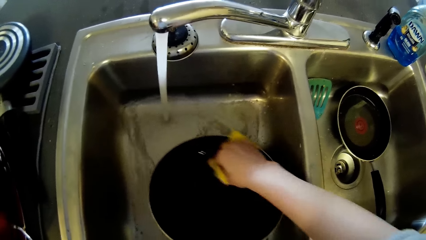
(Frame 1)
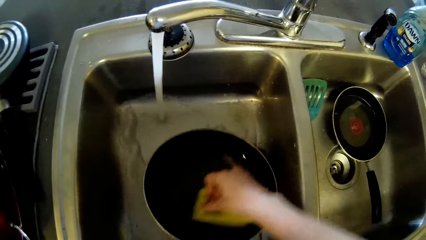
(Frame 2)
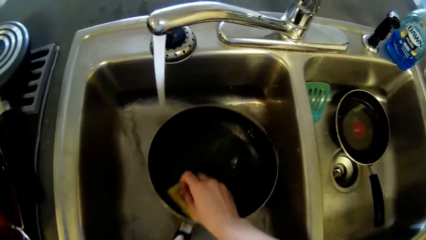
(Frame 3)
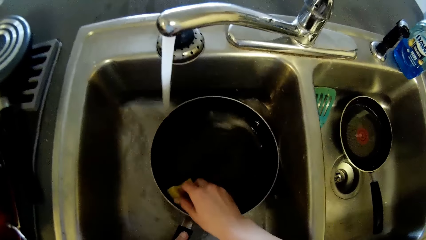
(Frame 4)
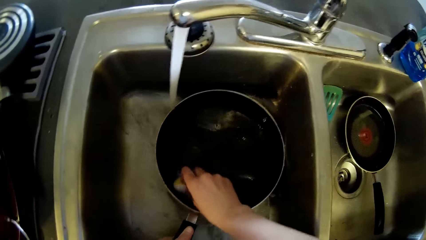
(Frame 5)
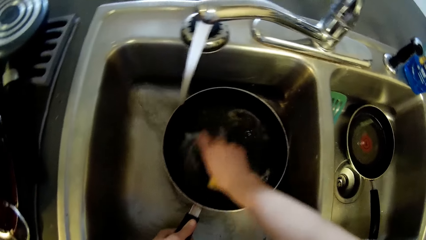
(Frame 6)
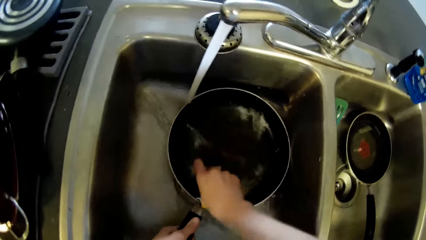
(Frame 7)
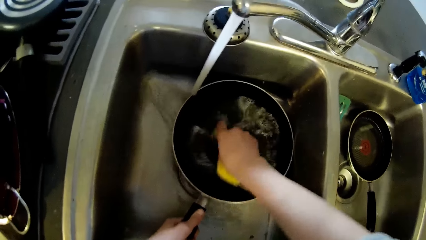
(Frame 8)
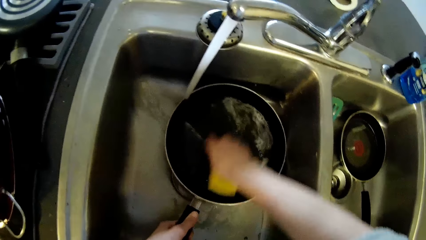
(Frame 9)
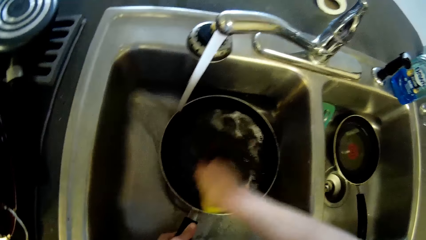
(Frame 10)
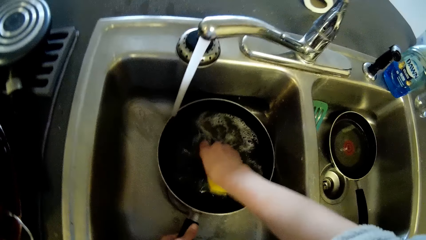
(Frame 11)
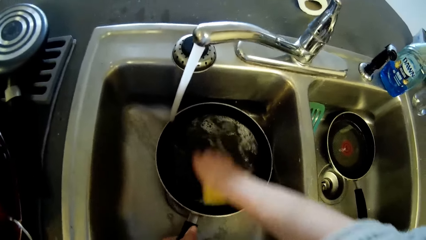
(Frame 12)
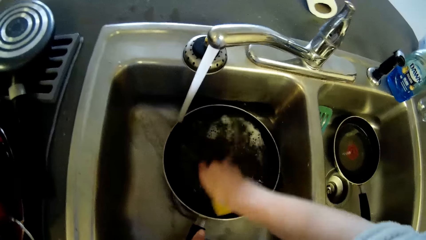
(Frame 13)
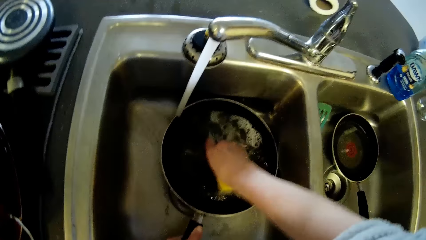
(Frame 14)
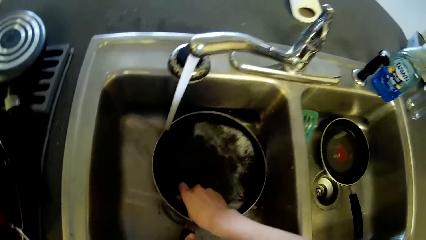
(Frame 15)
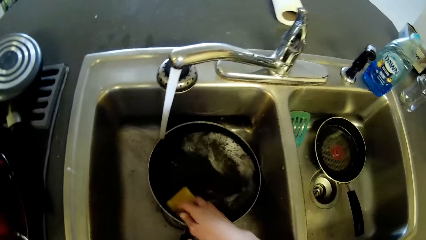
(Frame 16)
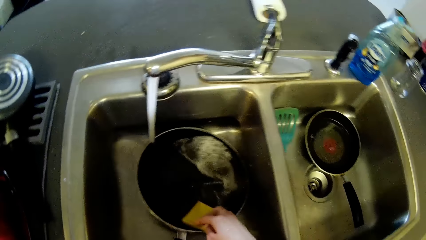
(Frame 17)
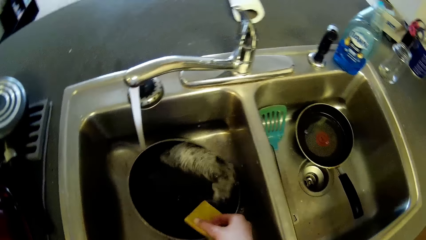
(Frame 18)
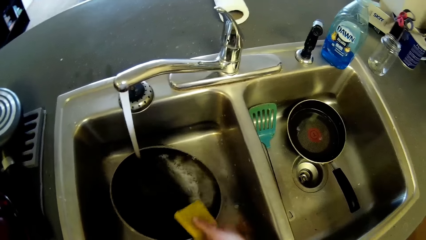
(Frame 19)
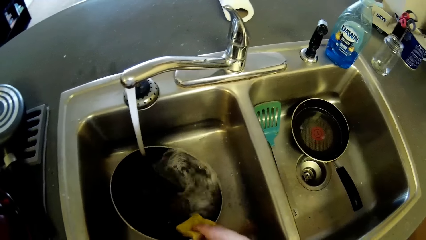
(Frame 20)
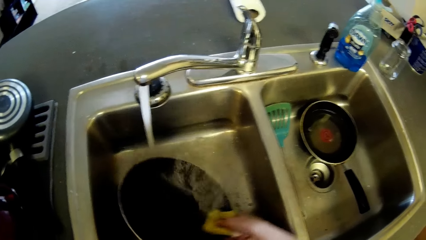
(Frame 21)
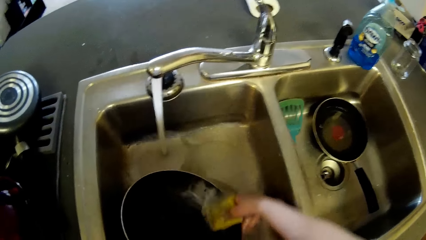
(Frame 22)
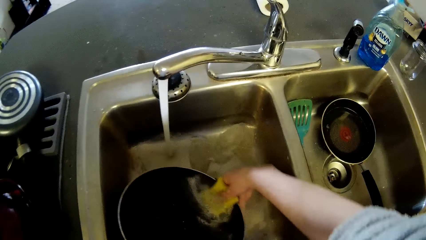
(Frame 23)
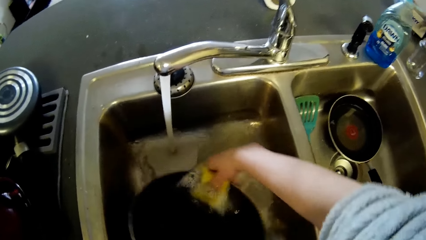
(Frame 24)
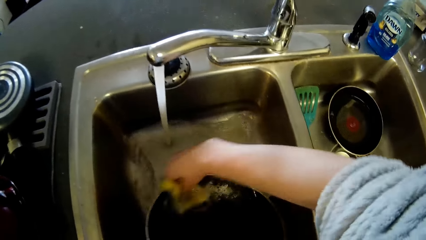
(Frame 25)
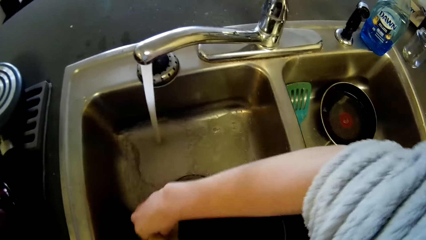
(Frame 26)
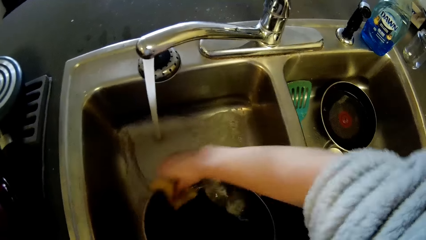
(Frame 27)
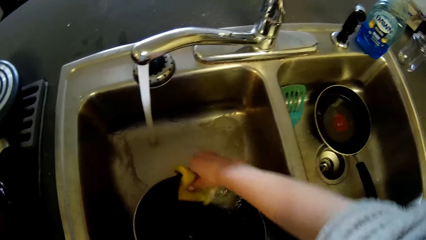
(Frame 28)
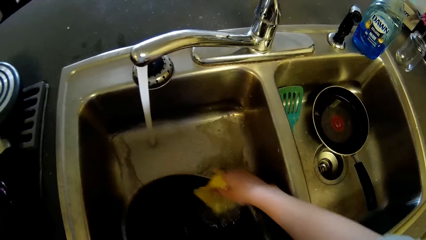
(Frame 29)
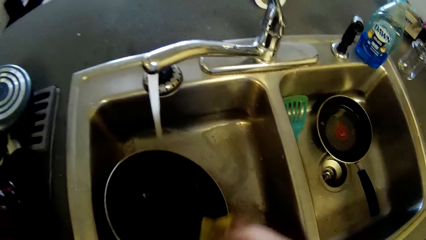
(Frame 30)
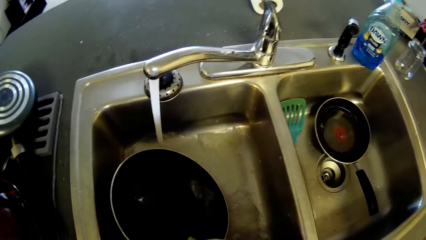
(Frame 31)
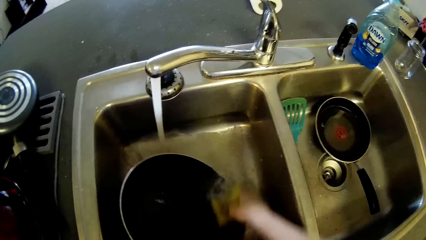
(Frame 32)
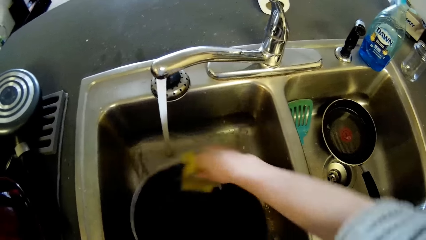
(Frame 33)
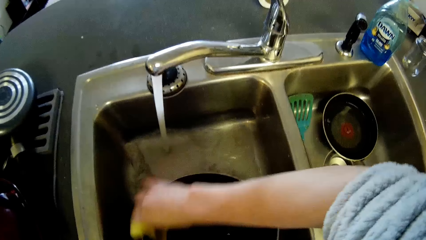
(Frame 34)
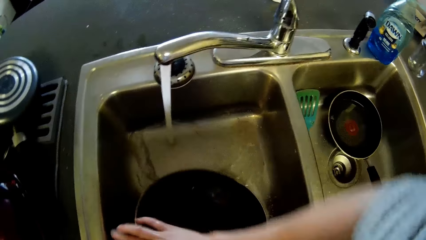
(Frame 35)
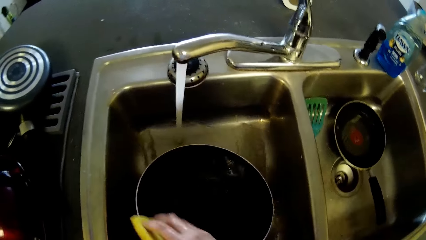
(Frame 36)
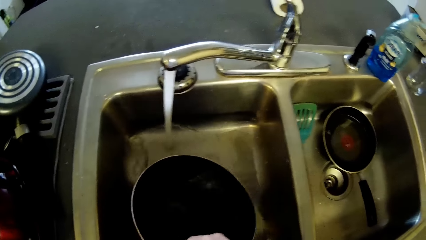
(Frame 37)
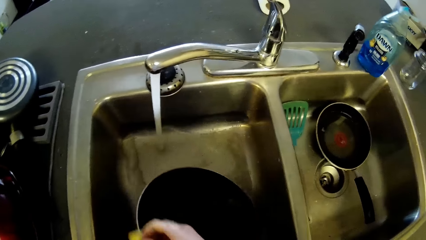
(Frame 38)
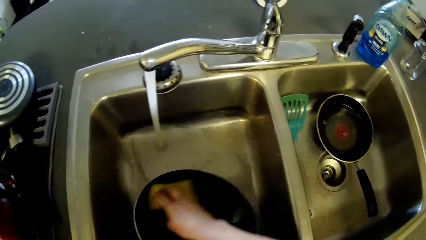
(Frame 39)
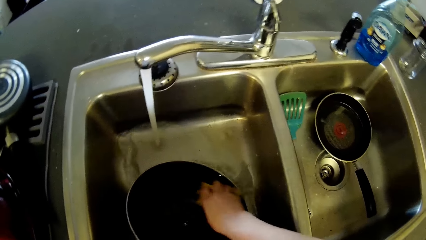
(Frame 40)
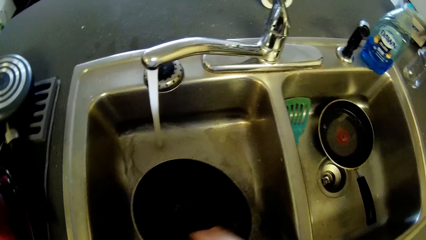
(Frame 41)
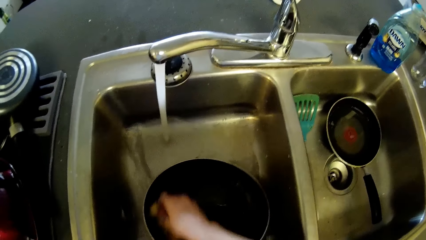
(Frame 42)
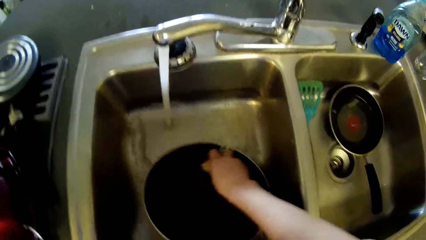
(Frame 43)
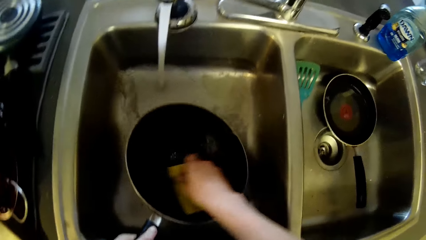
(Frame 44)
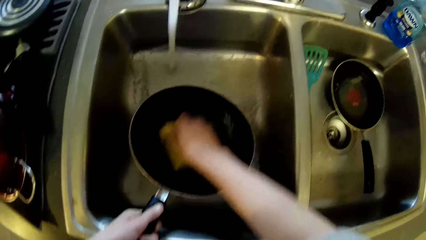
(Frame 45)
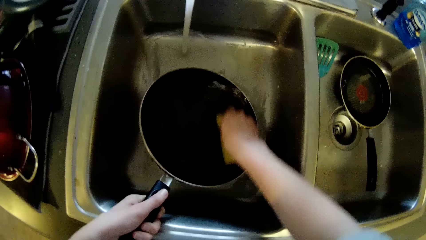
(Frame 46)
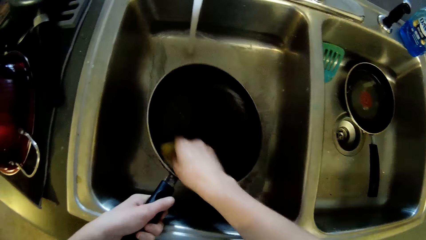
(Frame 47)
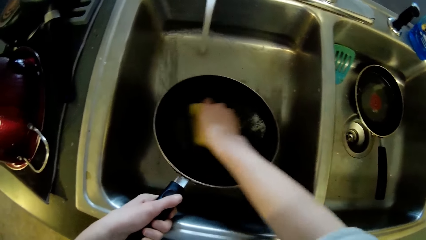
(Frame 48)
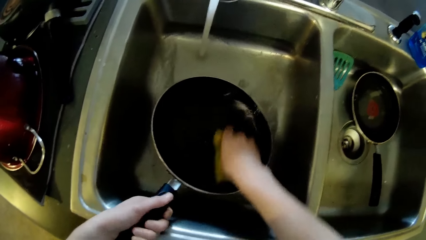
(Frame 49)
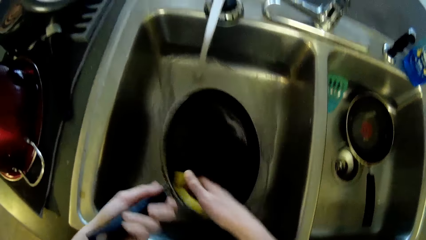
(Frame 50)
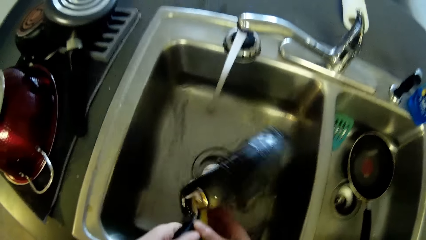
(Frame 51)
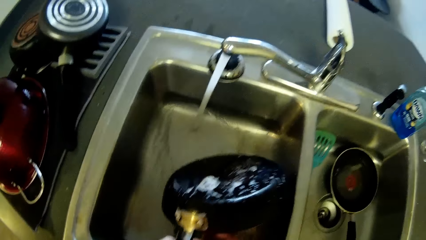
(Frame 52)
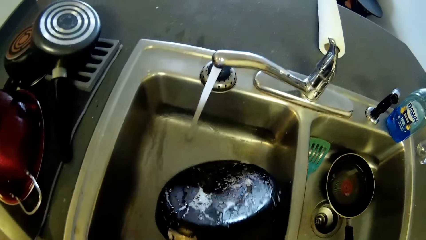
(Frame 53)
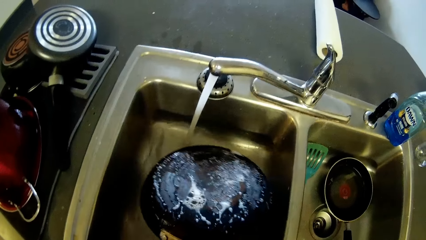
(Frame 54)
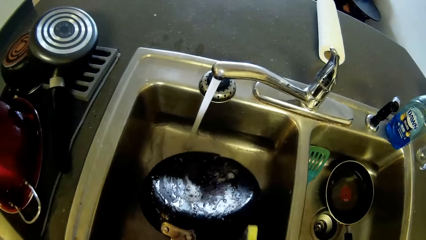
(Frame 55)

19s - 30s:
The camera wearer washes the edges of the frying pan with the foam or sponge in her right hand and water. She washes the pan with the sponge and water again. She turns the back of the frying pan with its handle in her left hand.

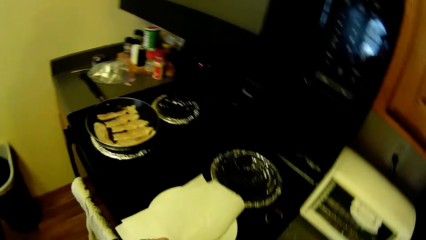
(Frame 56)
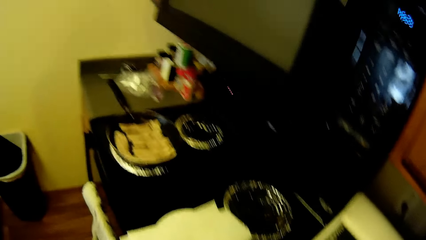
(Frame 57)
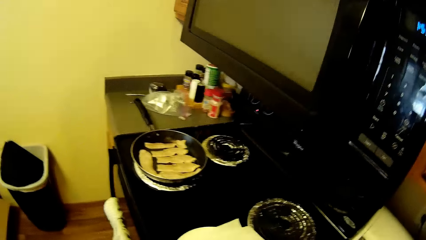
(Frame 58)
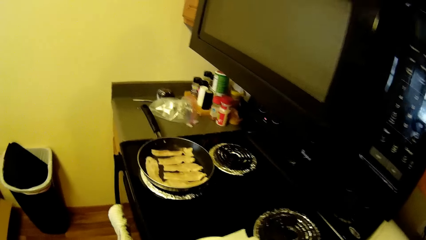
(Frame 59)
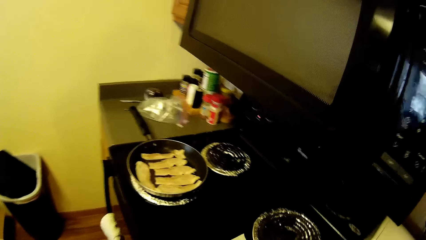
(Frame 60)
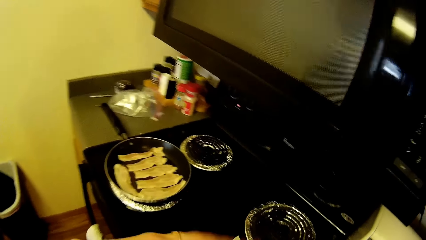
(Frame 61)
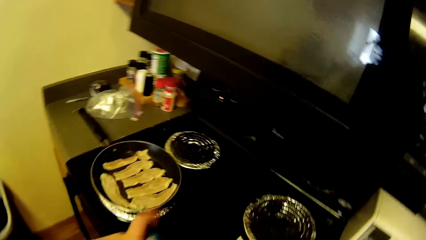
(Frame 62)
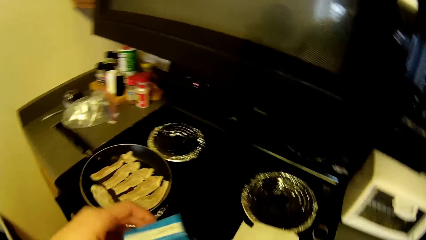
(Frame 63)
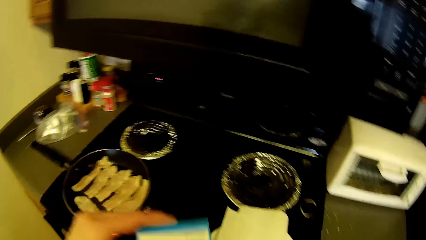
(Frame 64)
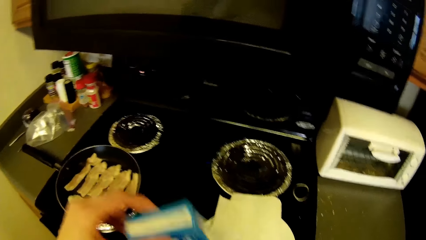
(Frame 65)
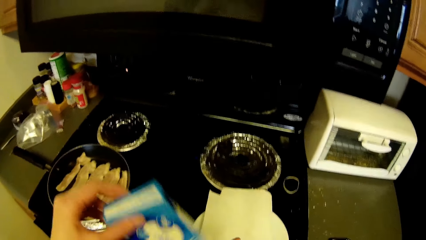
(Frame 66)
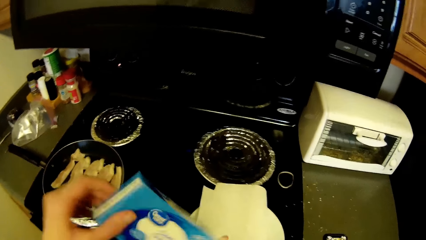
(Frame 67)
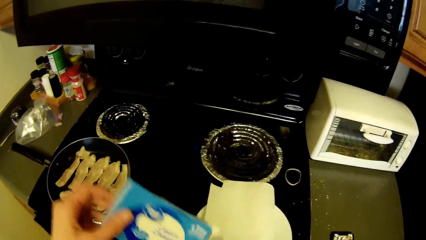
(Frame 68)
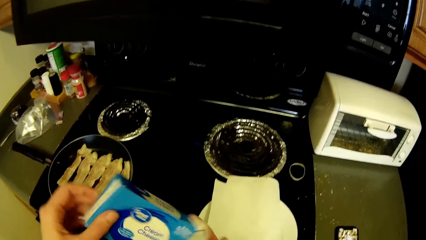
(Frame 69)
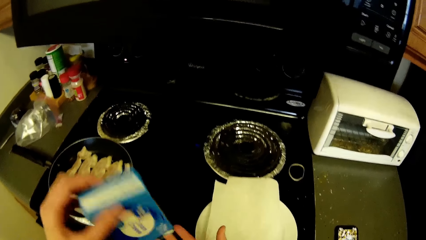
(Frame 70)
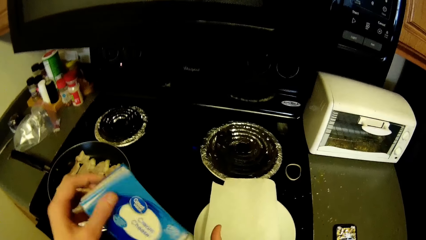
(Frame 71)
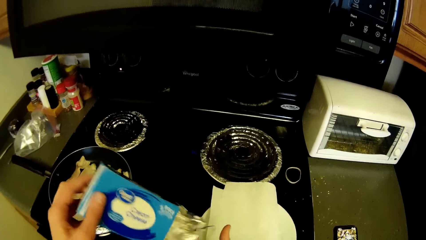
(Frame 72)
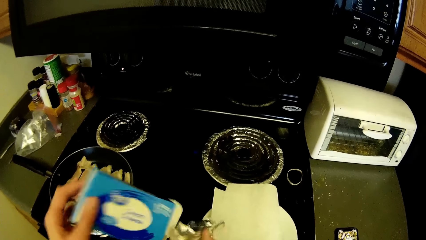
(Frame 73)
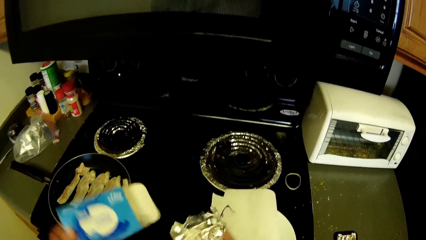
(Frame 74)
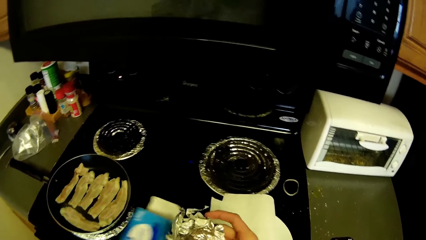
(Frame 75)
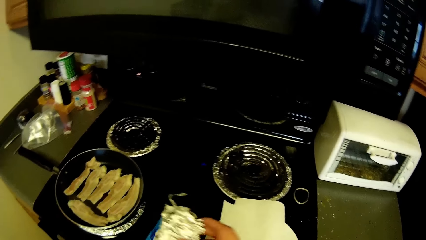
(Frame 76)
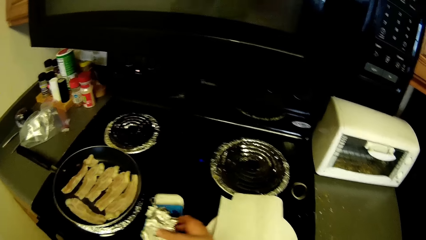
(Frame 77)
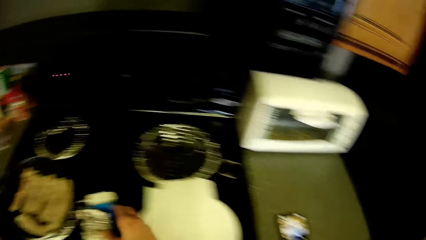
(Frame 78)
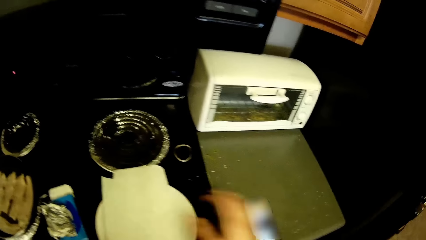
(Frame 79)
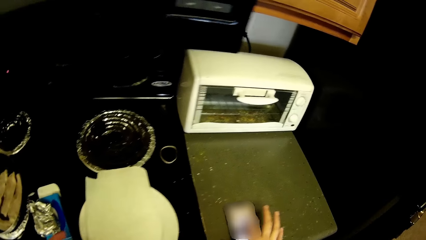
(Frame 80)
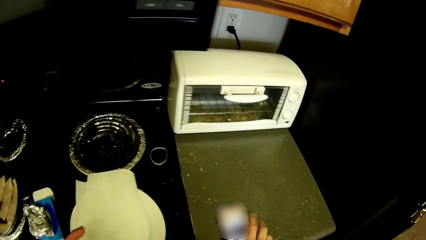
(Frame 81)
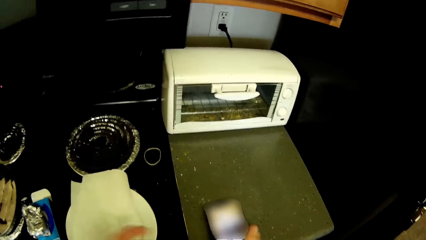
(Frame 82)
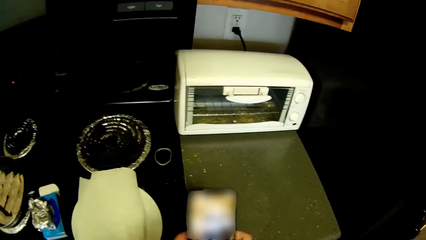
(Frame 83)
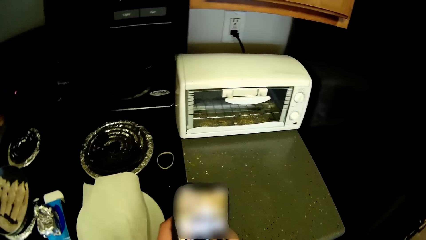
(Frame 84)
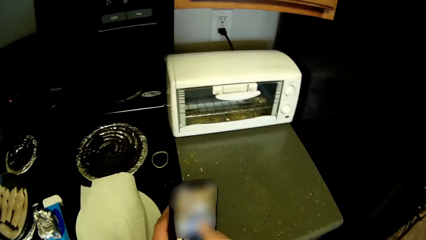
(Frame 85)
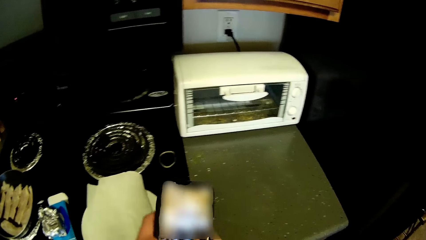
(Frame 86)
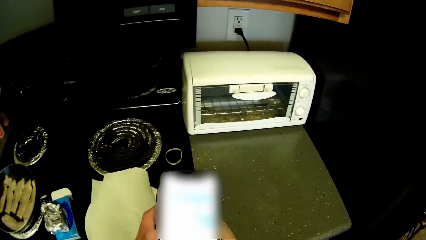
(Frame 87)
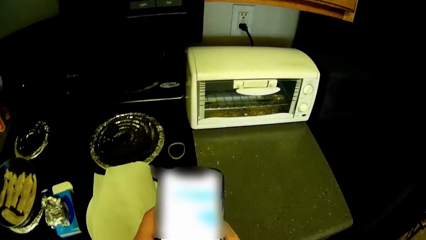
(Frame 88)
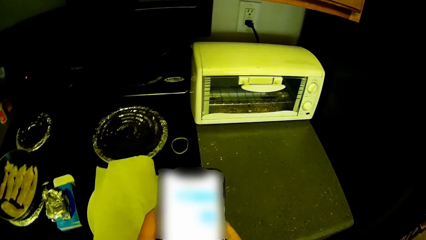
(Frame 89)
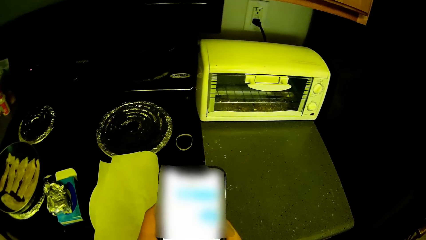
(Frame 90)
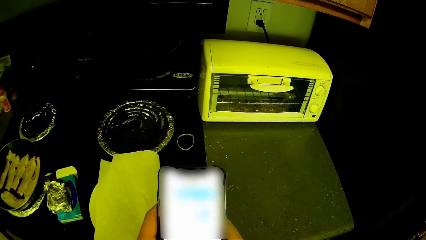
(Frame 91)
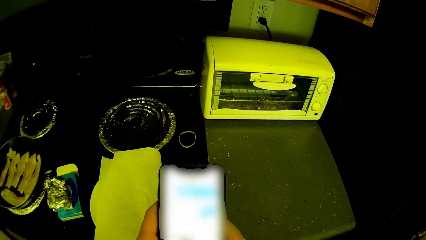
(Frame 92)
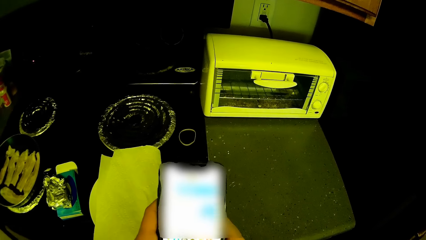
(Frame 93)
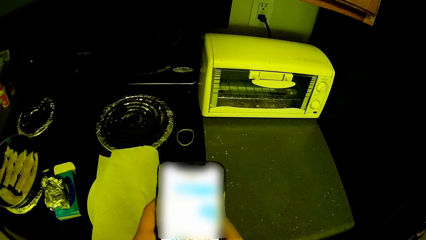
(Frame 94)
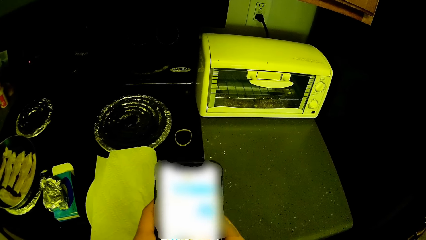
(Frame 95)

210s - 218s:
The camera wearer looks around the house. She pours the cream cheeses from the pack in her right hand. She drops the cream cheeses in her right hand on the gas cooker. She picks up her mobile phone from the kitchen slab with her right hand. She holds the mobile phone with both hands and uses the phone.
